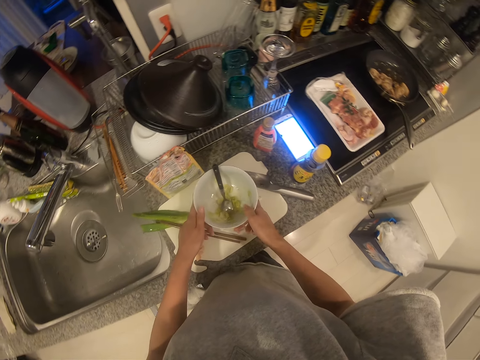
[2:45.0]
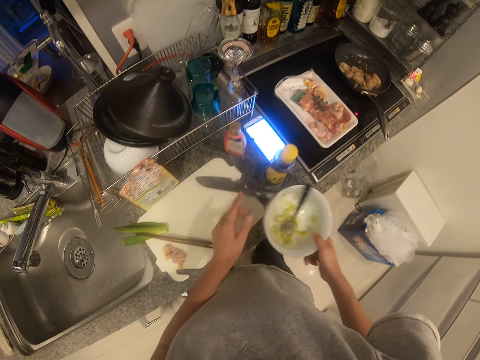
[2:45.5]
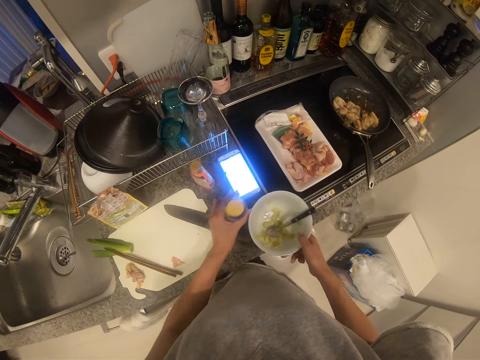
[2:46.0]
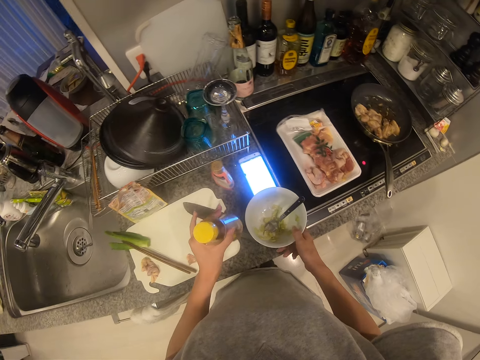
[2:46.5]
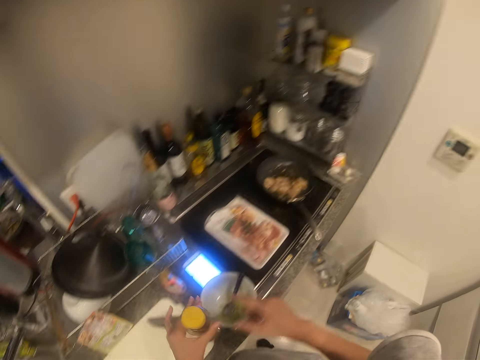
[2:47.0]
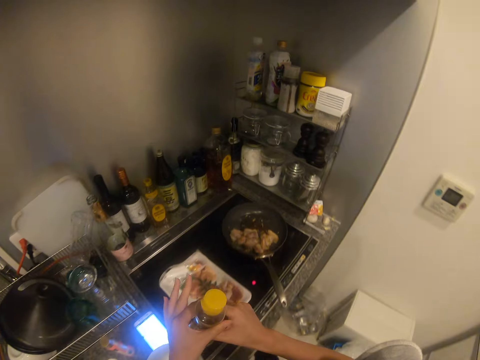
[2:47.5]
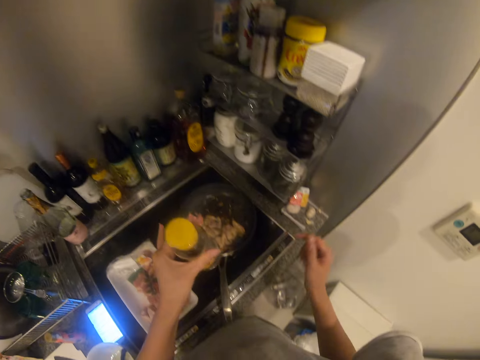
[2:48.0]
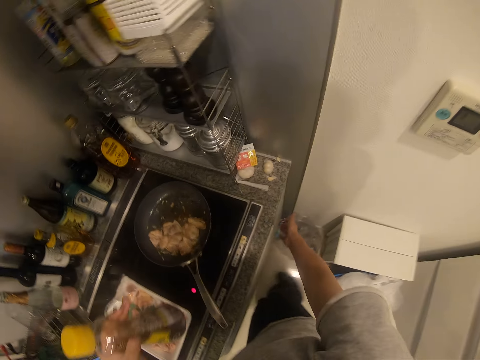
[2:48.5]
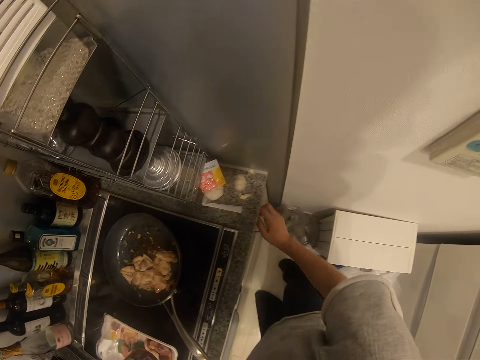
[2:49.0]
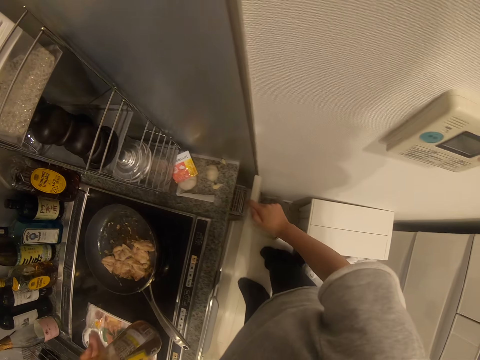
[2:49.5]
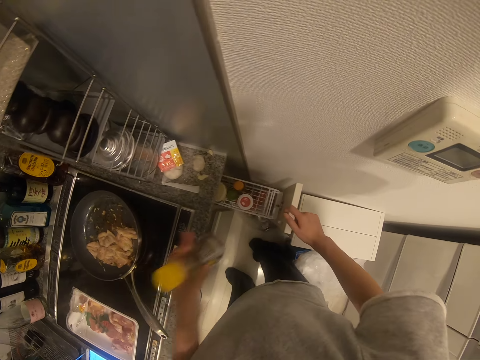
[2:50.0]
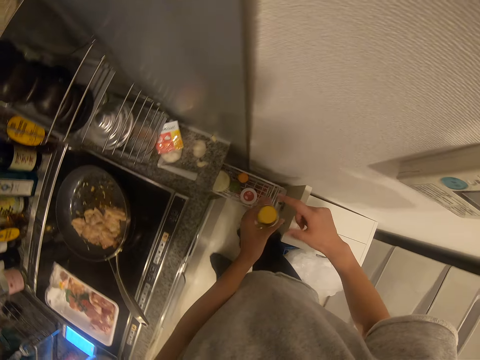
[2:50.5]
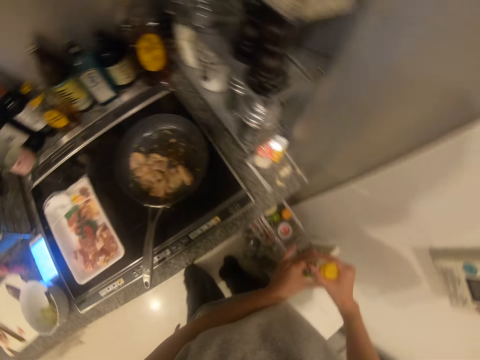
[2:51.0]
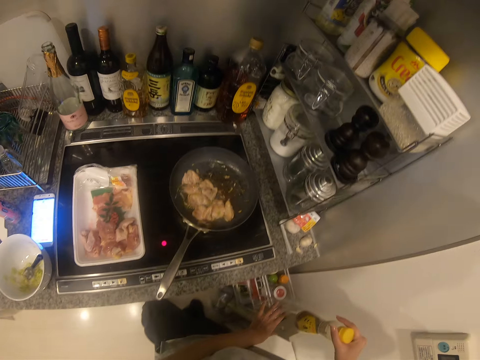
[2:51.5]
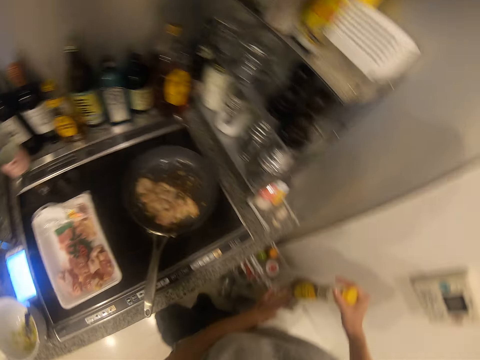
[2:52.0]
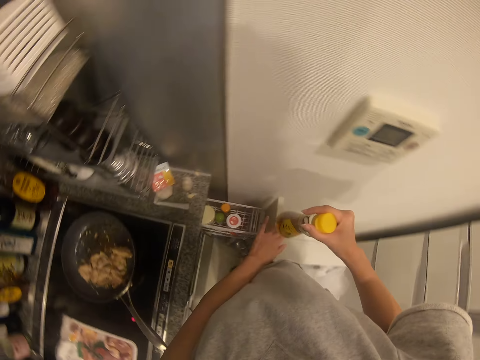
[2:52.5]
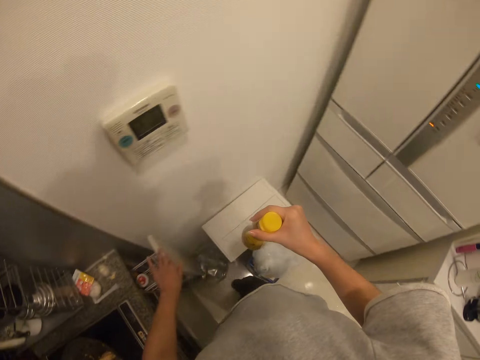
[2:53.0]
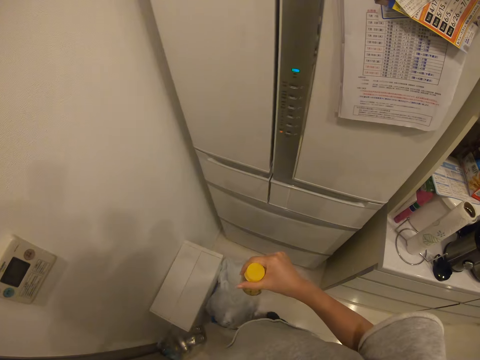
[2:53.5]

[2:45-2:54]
The camera wearer picks up the white bowl on the chopping board with their hands. They pick up the yellow bottle or spice bottle on the table top with their left hand. They put the white bowl on the table top with their right hand. They hold the spice bottle with both hands. They walk to the cooking area with the spice bottle. They open the kitchen cabinet spice rack with their right hand. They pass the spice bottle to their right hand. They hold the spice bottle with their right hand. They close the kitchen cabinet spice rack with their right hand. They walk towards the fridge.

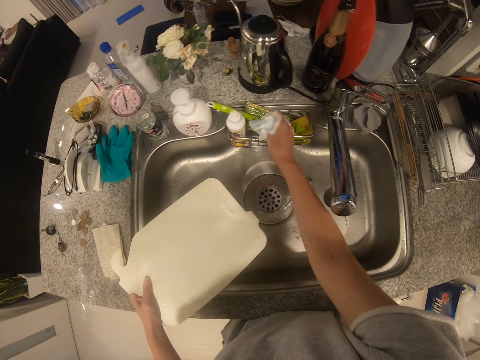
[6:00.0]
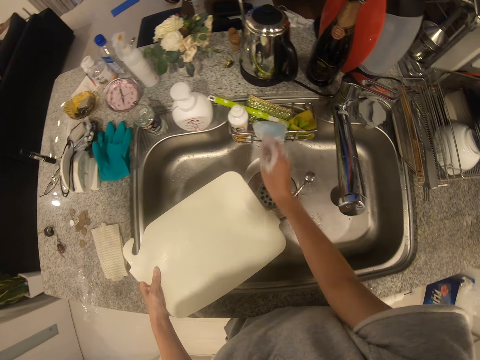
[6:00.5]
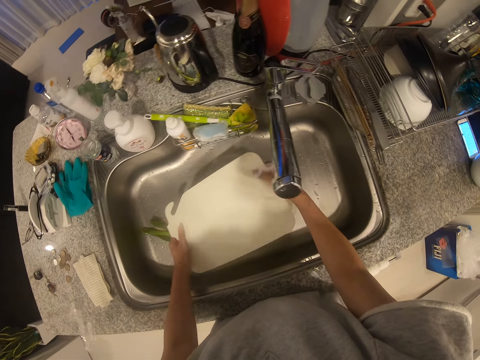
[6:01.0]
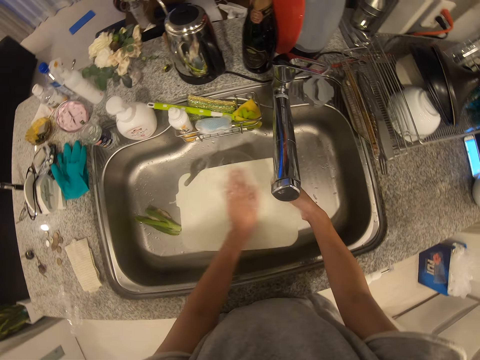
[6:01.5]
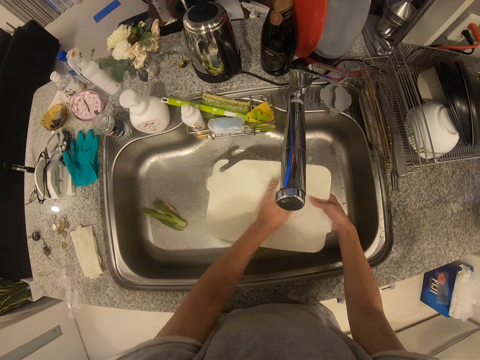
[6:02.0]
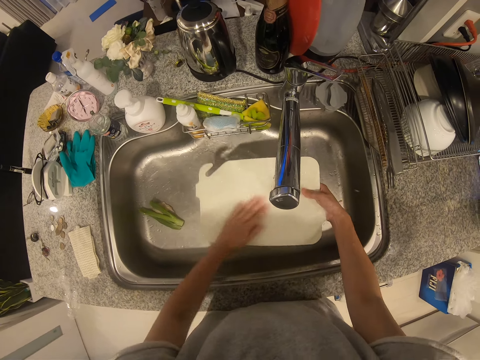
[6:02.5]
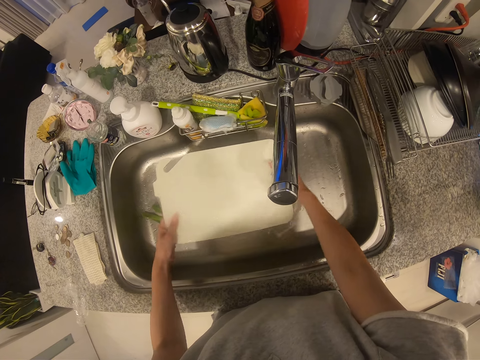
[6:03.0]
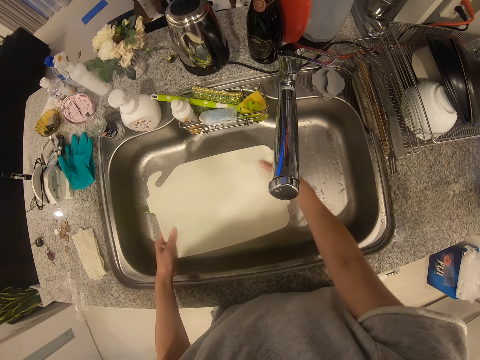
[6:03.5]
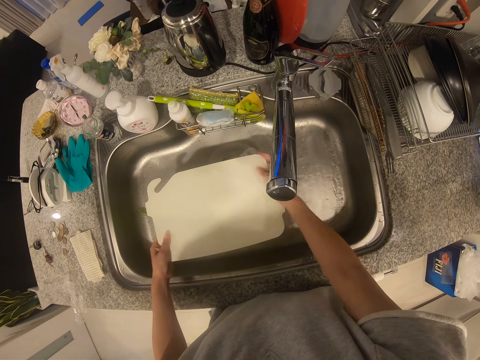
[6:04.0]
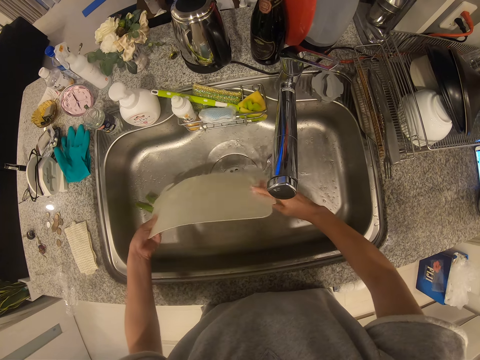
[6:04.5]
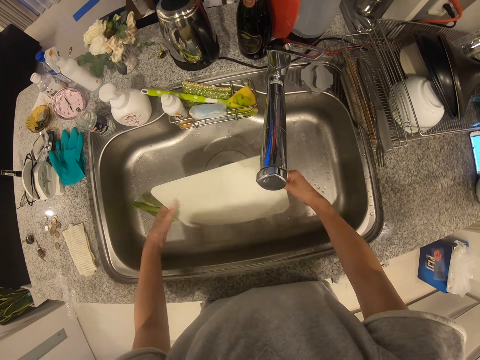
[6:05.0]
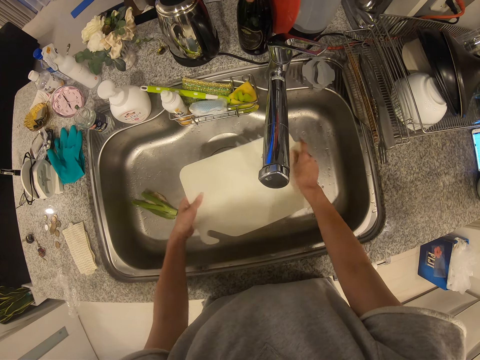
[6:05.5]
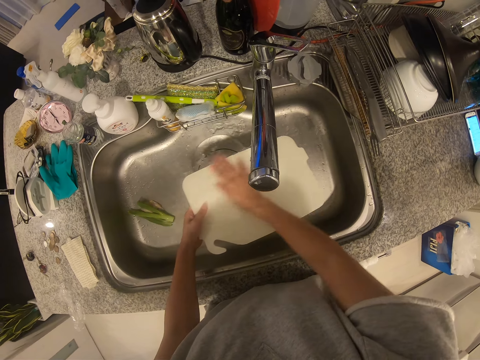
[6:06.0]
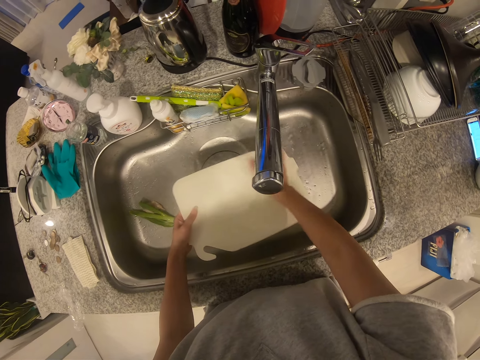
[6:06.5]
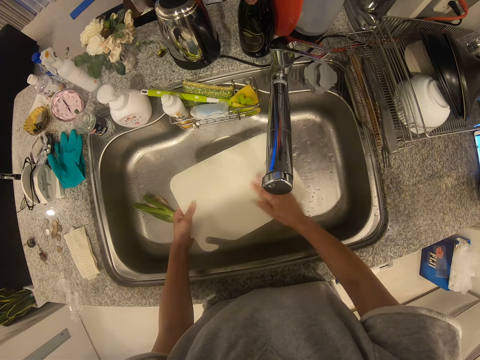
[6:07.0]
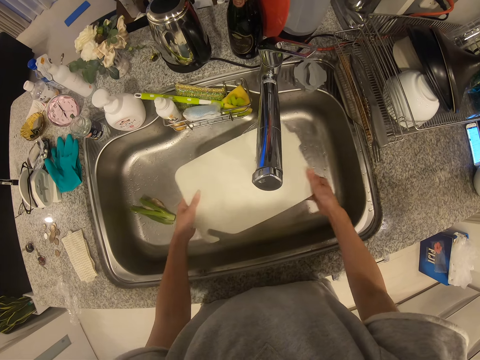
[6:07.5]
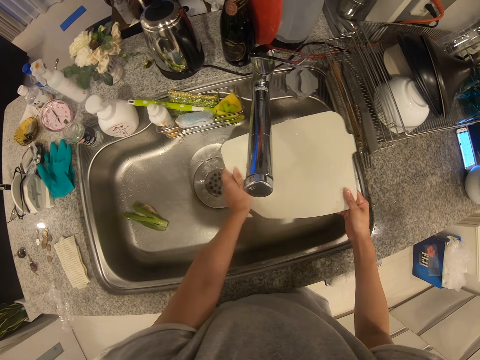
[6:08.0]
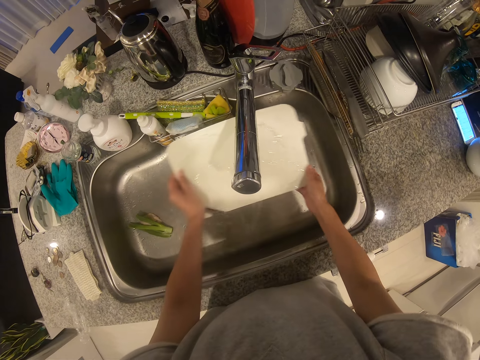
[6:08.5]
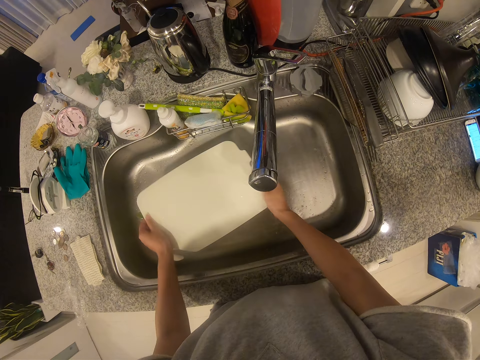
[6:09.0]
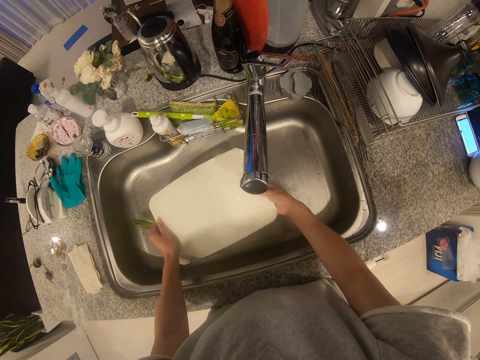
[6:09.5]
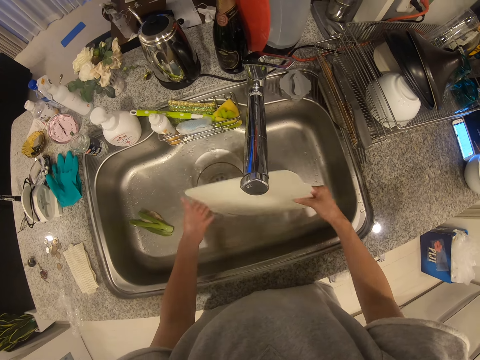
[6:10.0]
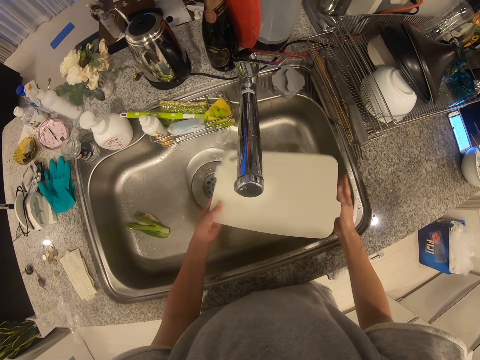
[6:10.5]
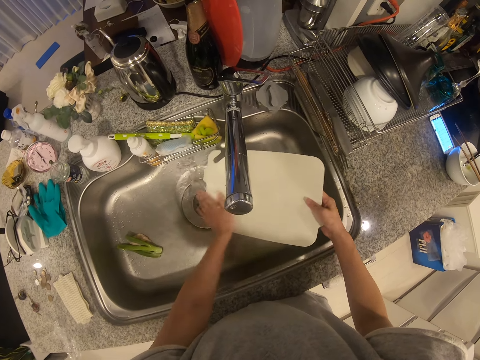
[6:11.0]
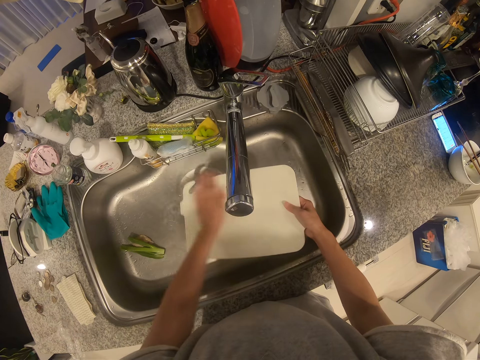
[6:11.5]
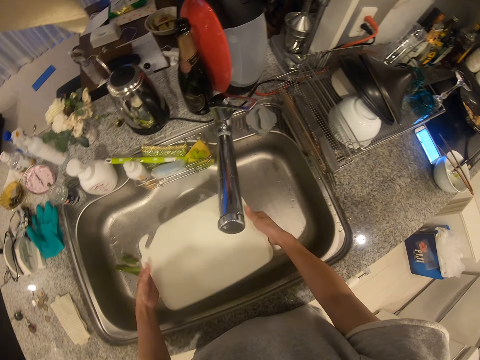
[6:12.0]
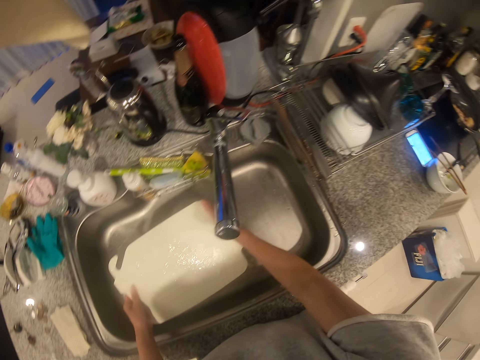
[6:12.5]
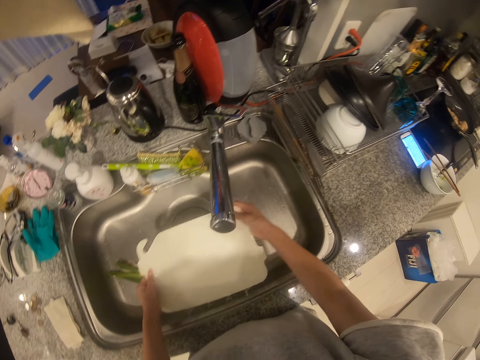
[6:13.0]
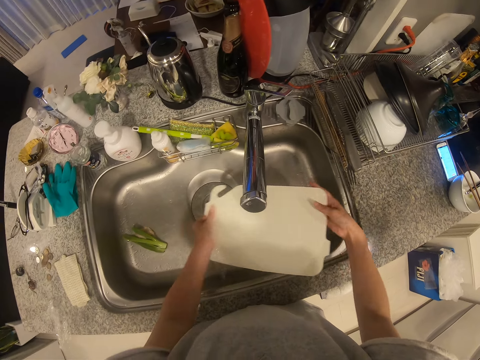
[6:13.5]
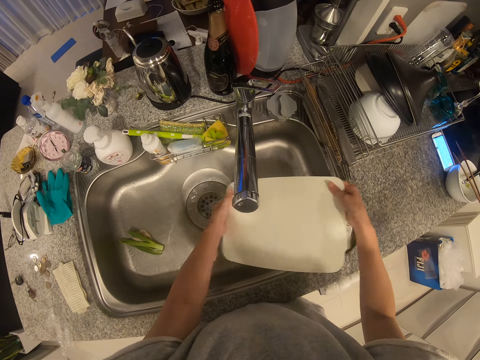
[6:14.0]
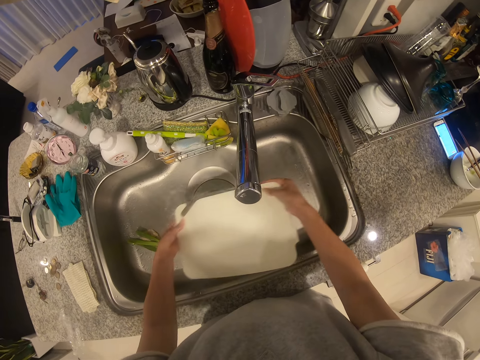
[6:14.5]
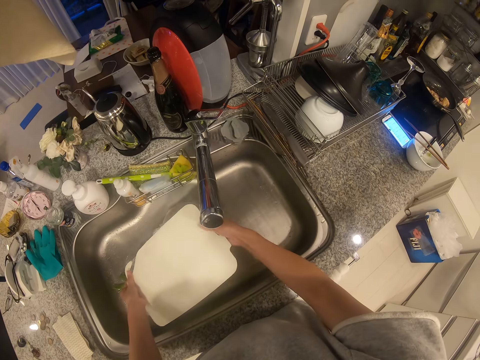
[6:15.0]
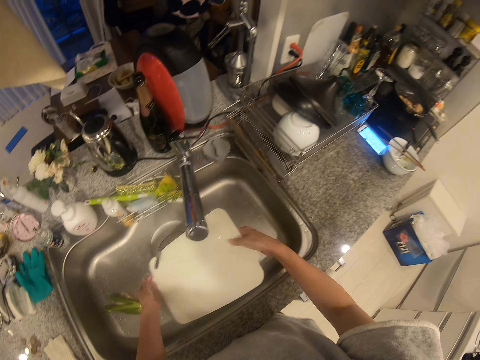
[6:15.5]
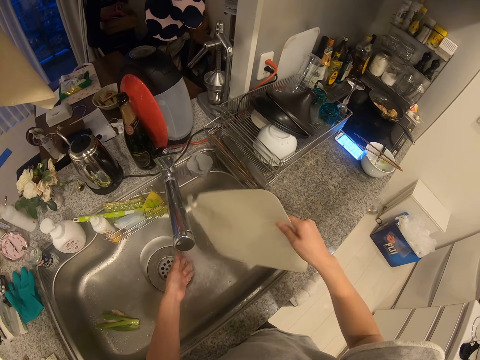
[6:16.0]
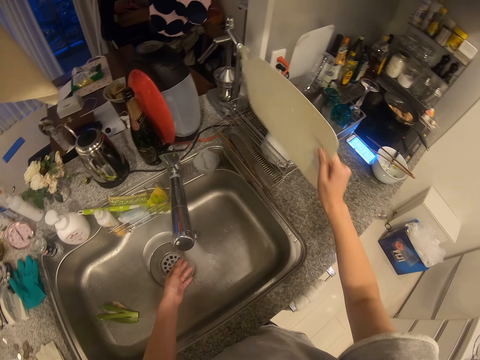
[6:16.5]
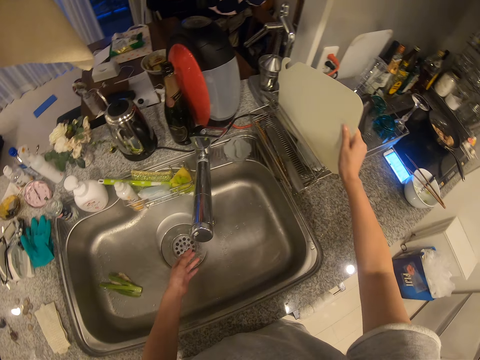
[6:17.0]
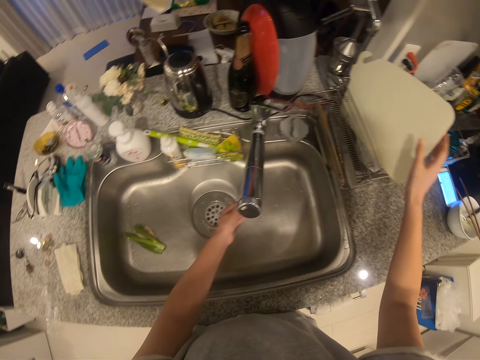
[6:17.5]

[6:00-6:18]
The camera wearer places the washing sponge on the kitchen sponge holder. She rinses the soap off the chopping board with tap water and her hands. She flips the chopping board with her hands. She rinses the chopping board with her hands. She flips the chopping board with her hands. She rinses the chopping board with her hands. She holds the chopping board with her right hand. She puts the chopping board on a plate rack with her right hand.
